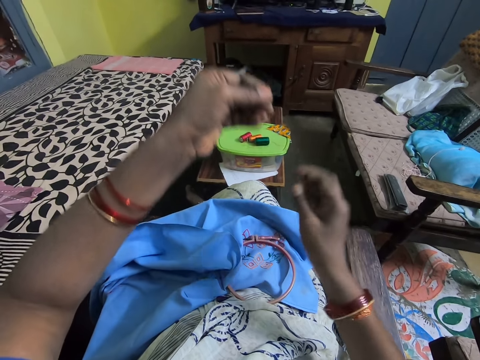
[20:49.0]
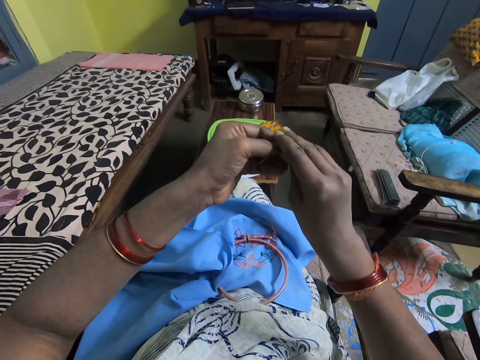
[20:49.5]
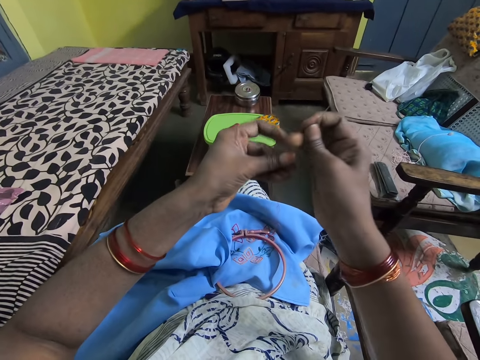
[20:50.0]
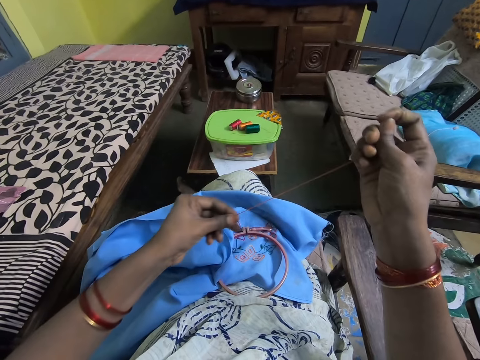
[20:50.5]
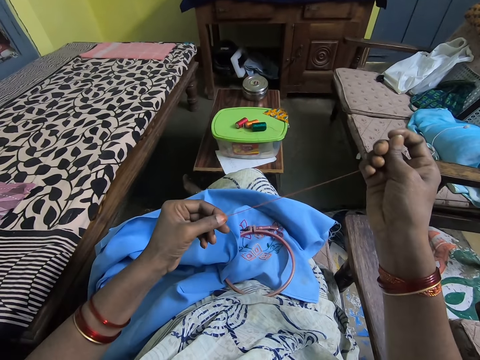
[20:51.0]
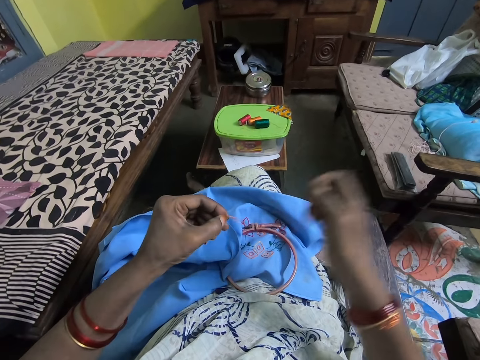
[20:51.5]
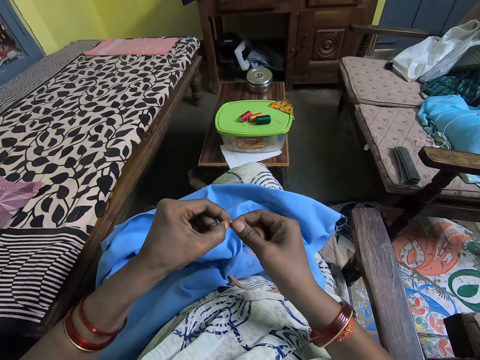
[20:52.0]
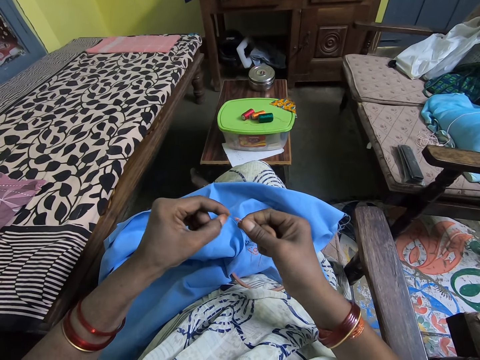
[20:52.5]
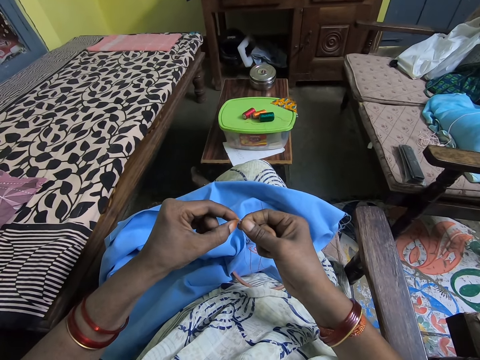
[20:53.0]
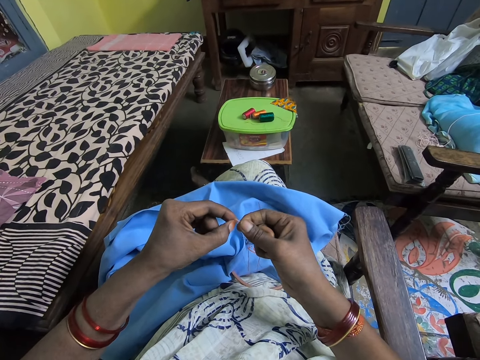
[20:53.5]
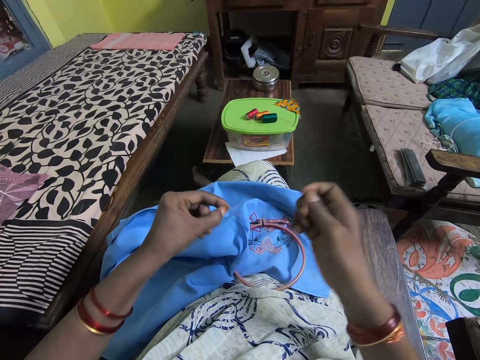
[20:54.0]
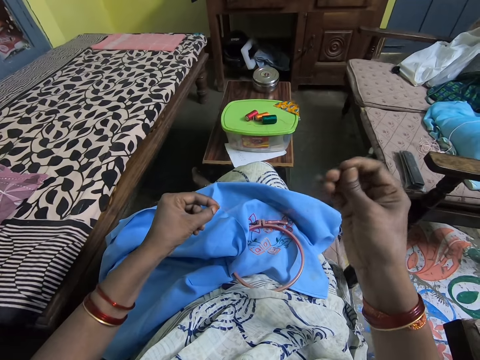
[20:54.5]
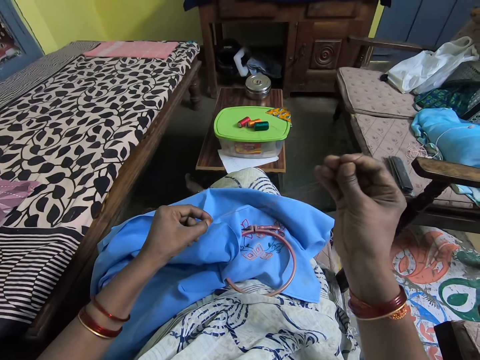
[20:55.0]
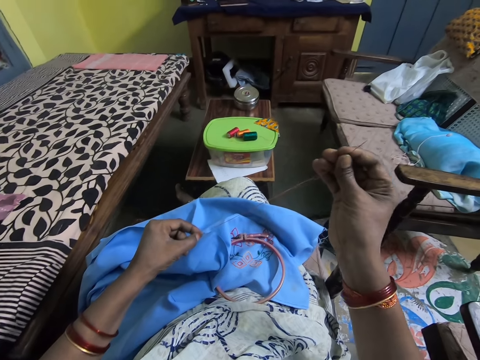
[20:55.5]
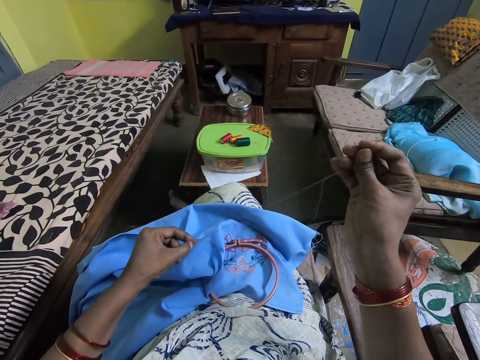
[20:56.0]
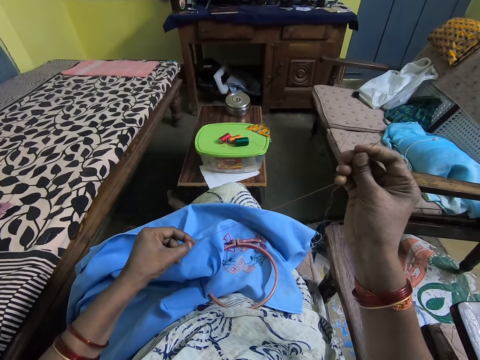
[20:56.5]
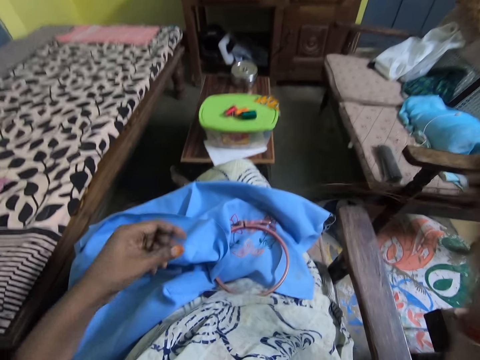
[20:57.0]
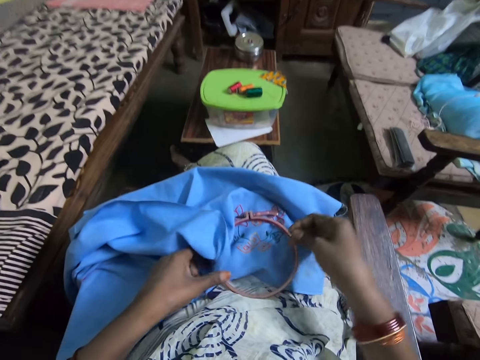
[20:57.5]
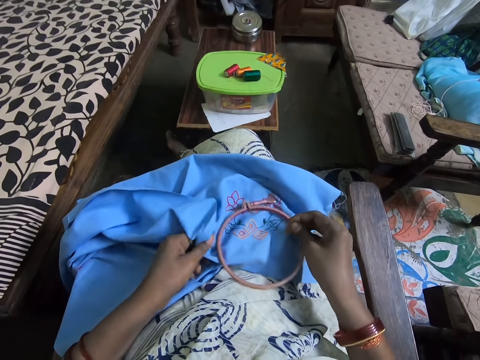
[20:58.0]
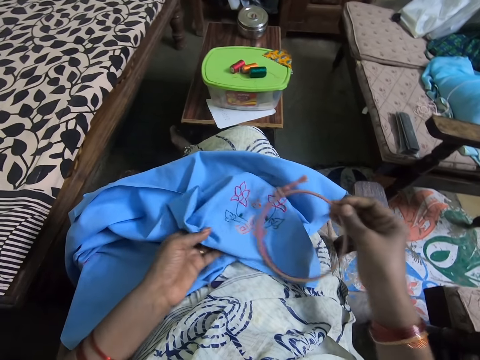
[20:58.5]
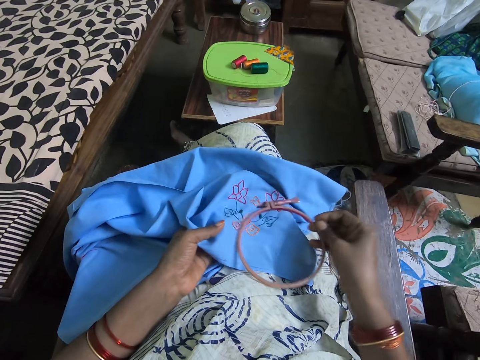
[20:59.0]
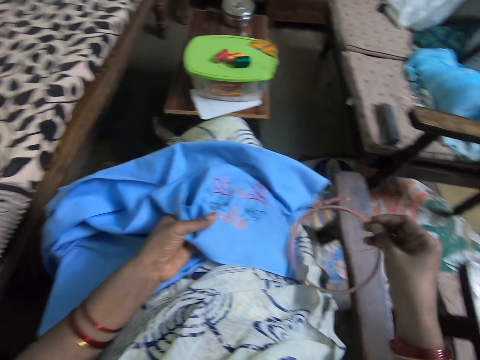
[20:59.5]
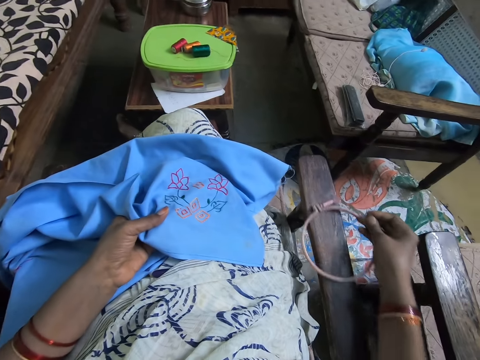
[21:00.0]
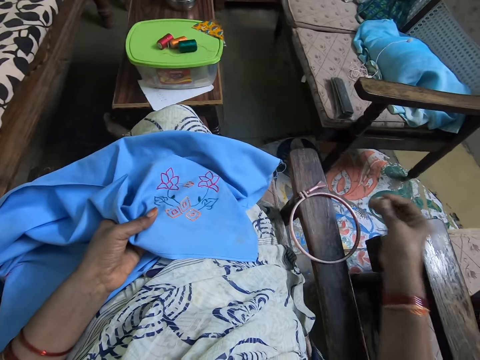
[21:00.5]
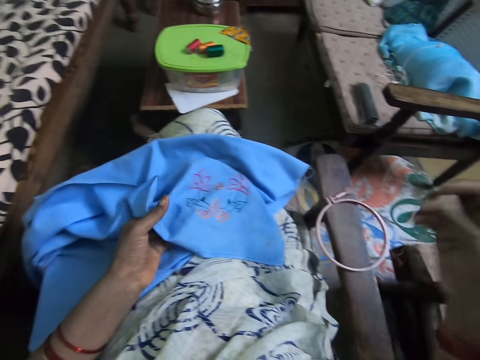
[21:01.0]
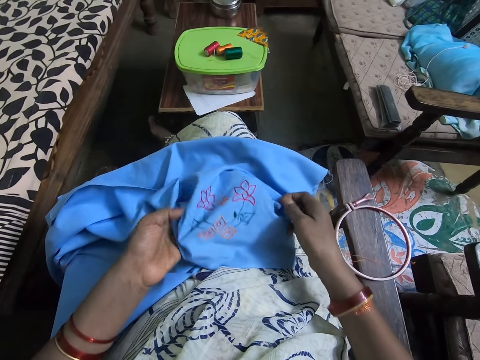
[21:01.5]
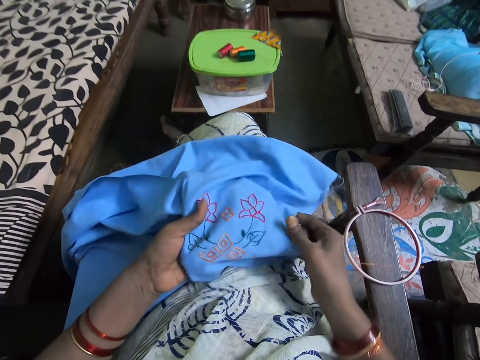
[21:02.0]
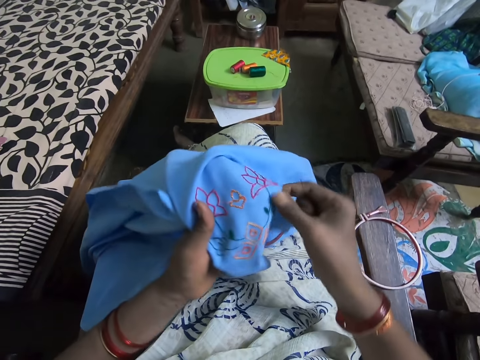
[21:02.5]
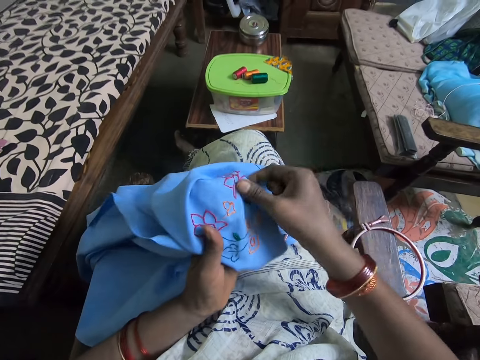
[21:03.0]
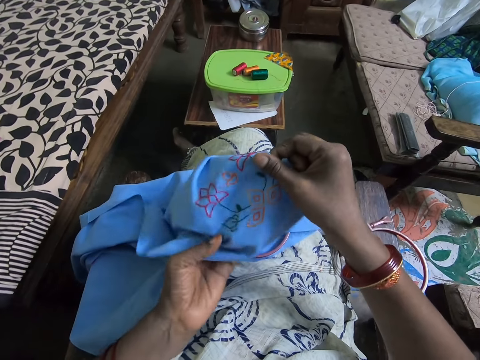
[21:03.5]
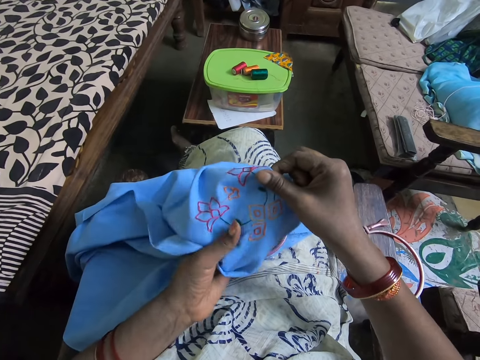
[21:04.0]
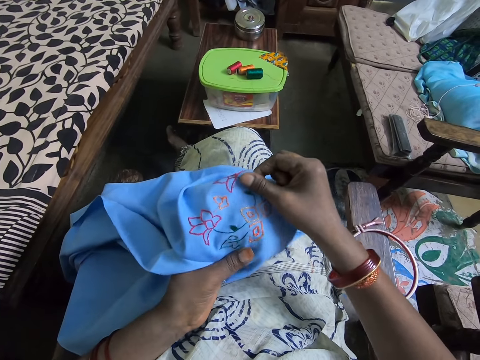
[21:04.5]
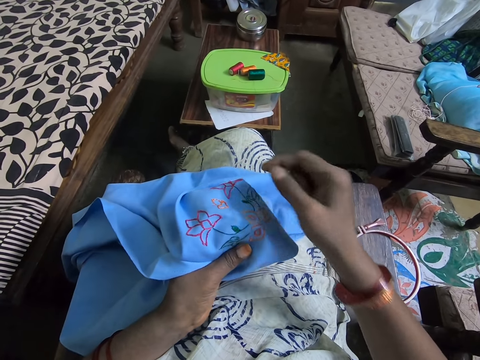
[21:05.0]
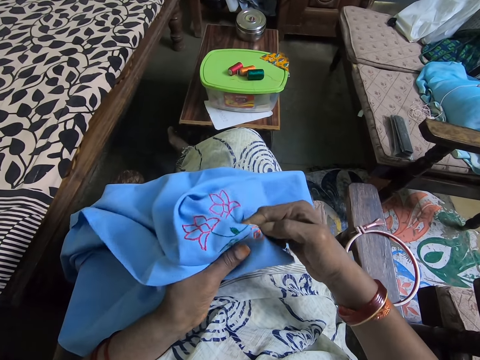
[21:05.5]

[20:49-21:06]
The camera wearer straightens out the thread. They hold the fabric. They pick the hoop. They place the hoop on the chair handle. They hold up the fabric. They adjust the cloth.

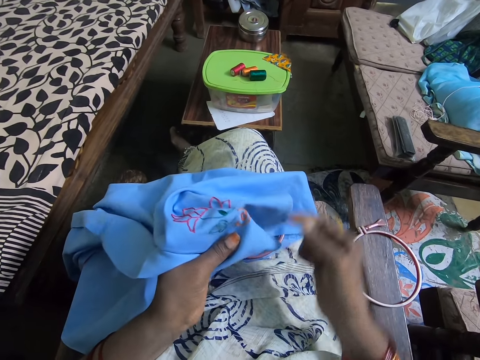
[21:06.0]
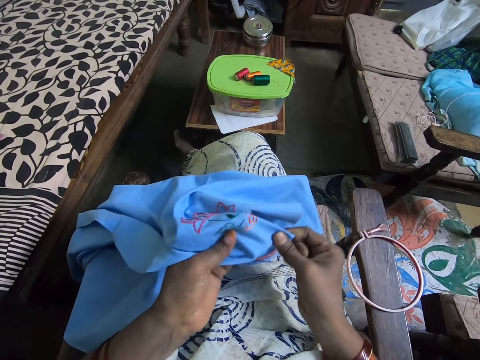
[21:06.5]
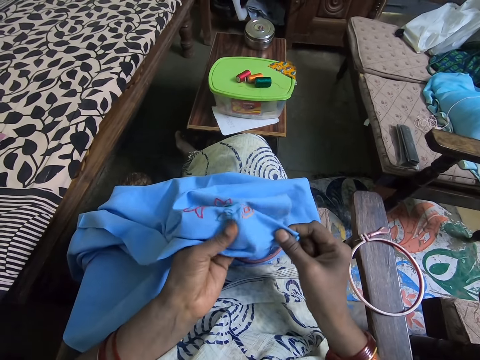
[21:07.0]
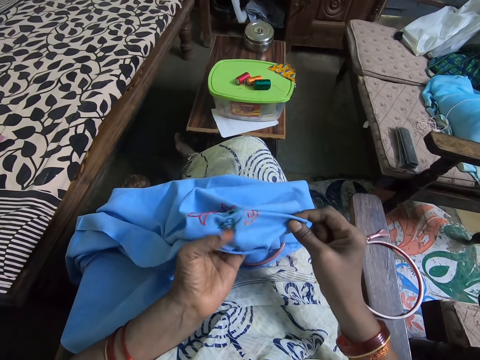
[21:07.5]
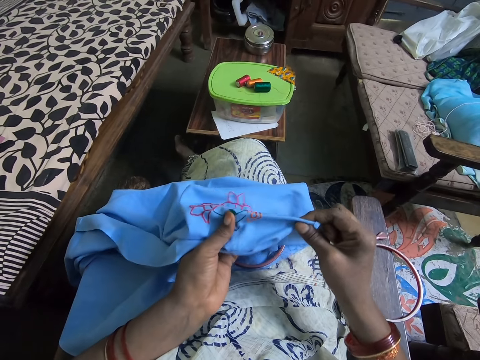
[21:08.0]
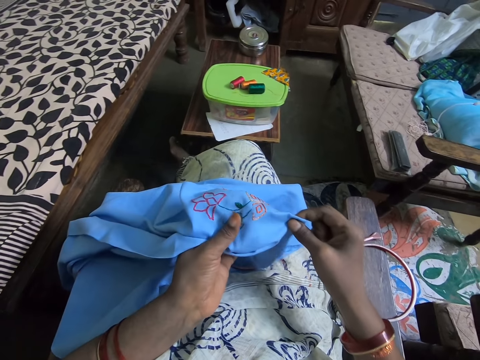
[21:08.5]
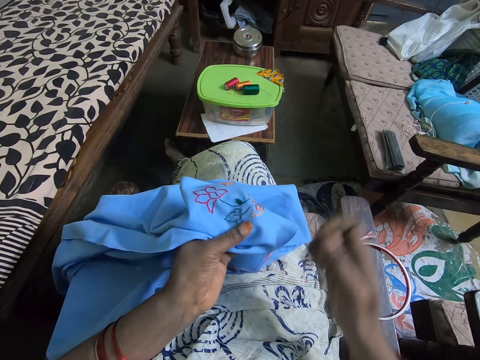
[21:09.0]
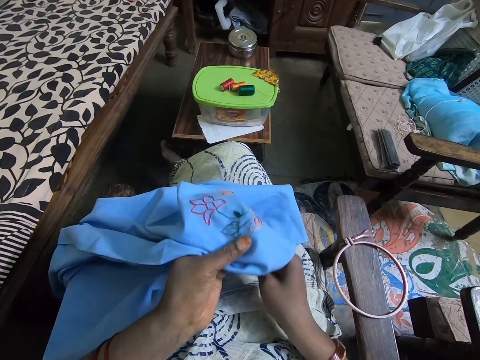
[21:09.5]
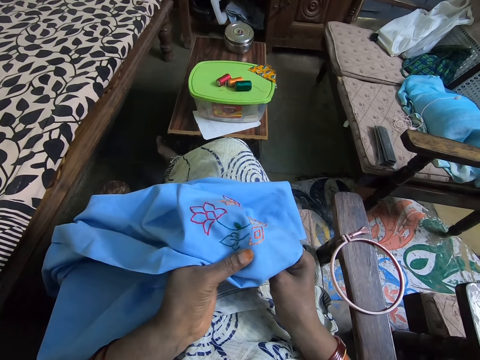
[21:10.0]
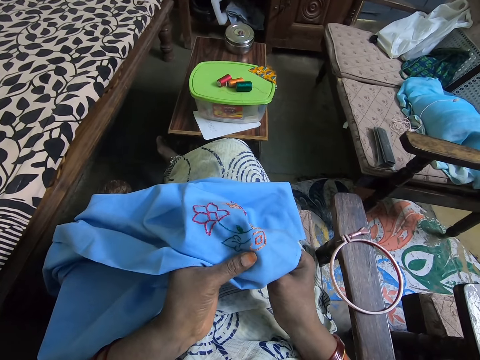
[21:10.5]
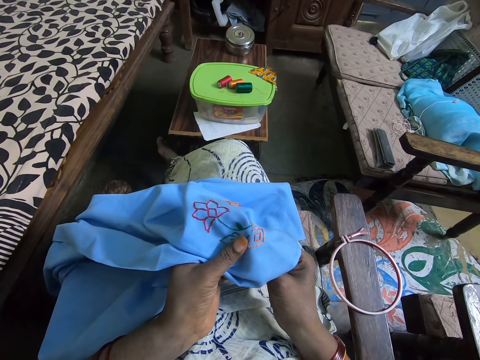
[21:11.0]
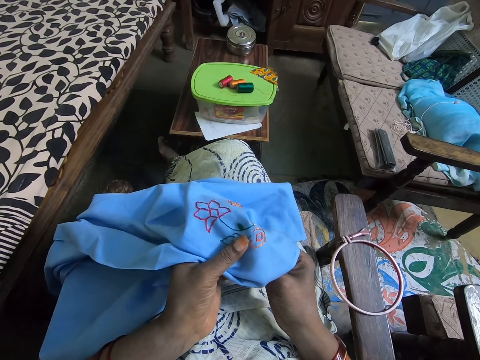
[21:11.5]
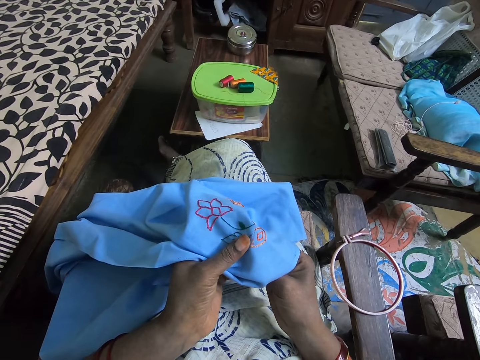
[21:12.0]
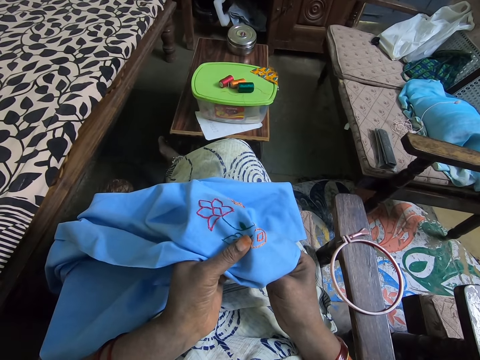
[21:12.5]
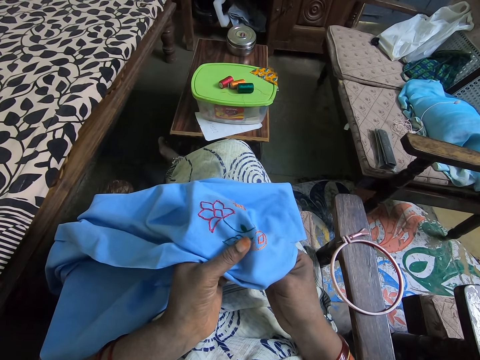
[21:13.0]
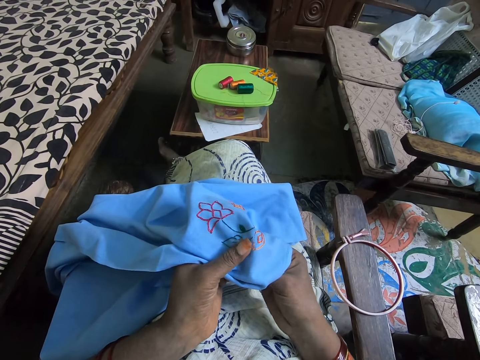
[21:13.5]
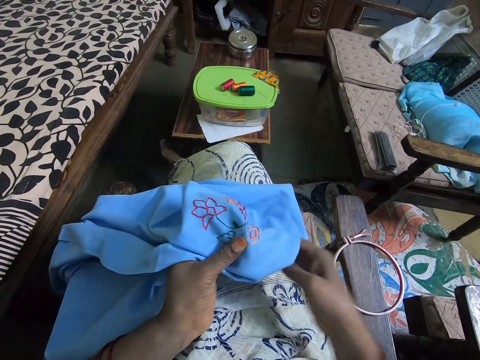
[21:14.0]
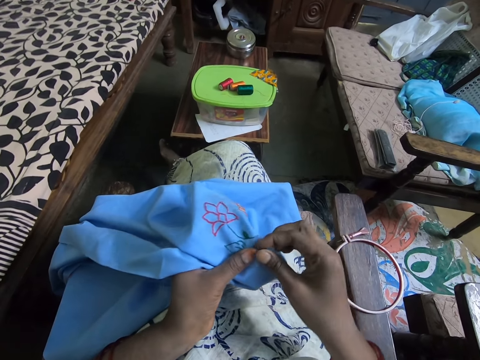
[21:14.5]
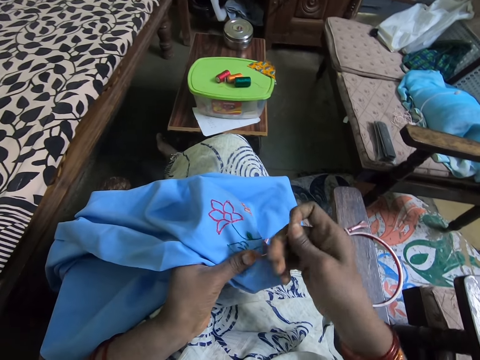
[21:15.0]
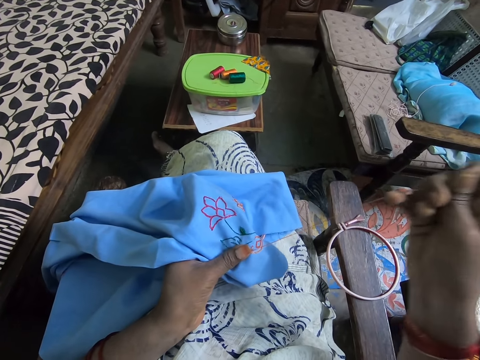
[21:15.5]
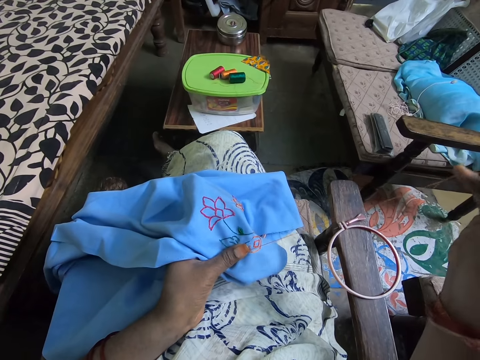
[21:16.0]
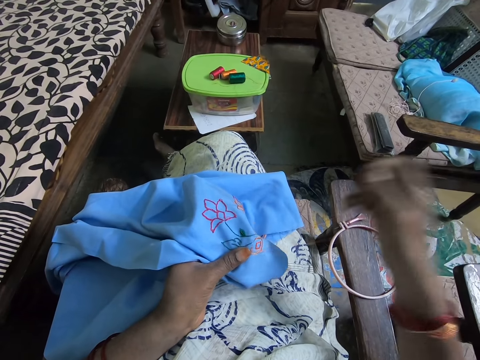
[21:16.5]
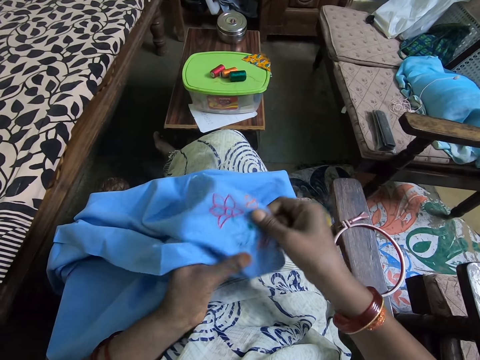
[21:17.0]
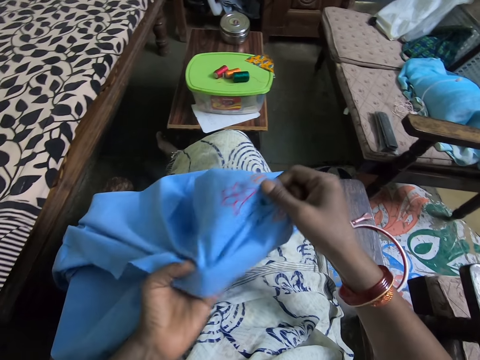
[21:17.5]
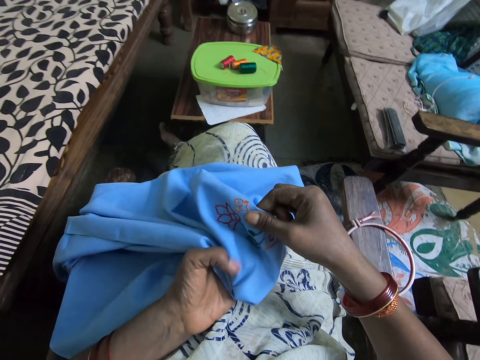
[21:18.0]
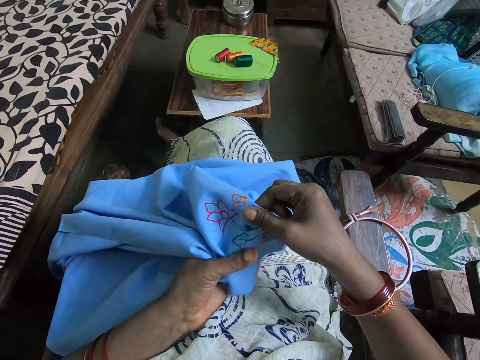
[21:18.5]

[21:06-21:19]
The camera wearer pierces through the fabric with the needle. They sew the cloth. They pull up the needle. They press the needle. They adjust the fabric.
